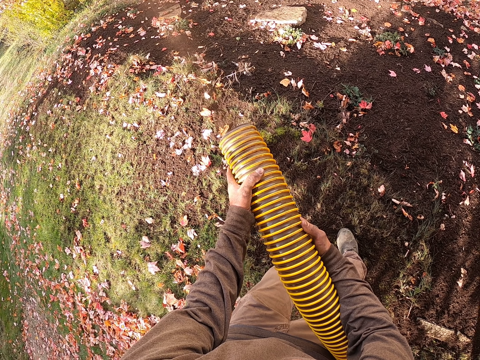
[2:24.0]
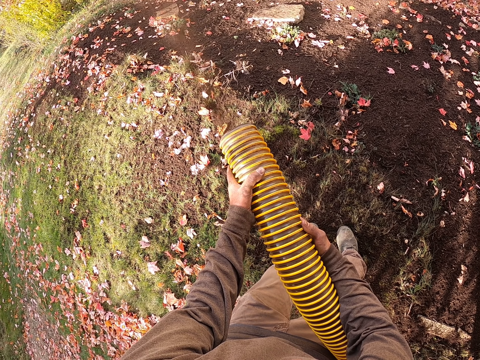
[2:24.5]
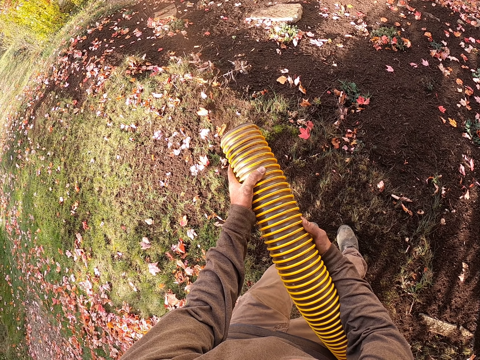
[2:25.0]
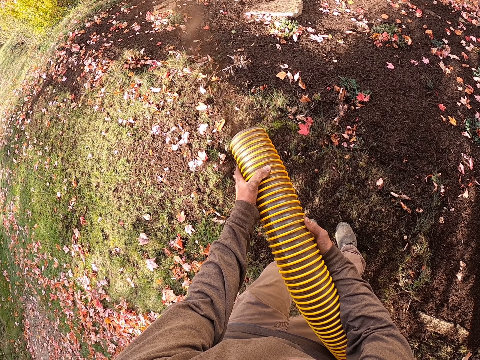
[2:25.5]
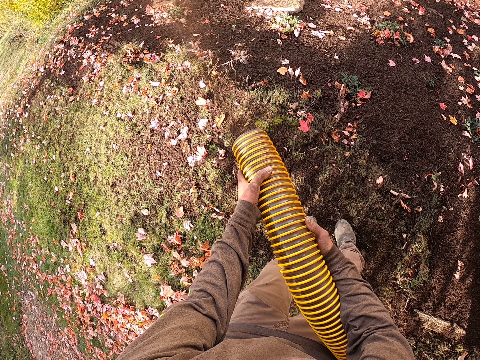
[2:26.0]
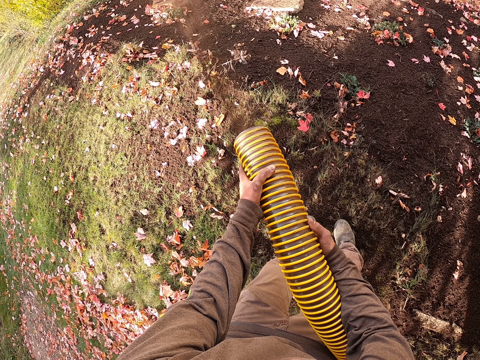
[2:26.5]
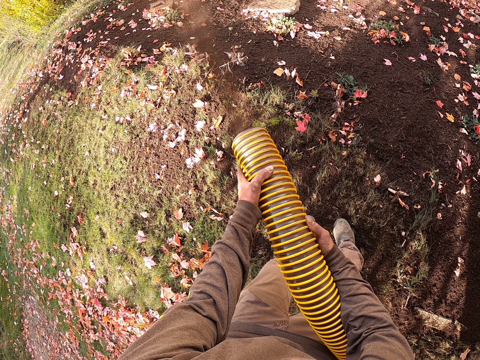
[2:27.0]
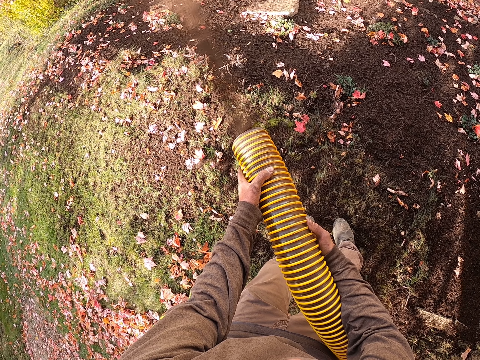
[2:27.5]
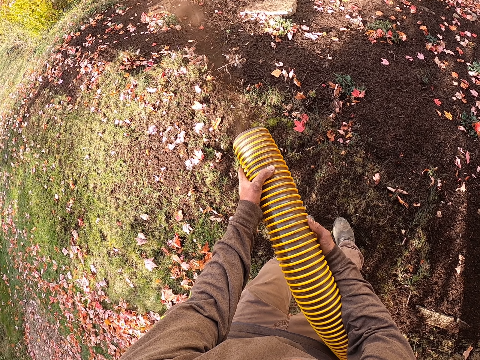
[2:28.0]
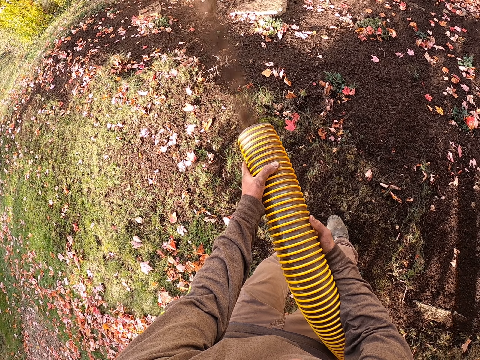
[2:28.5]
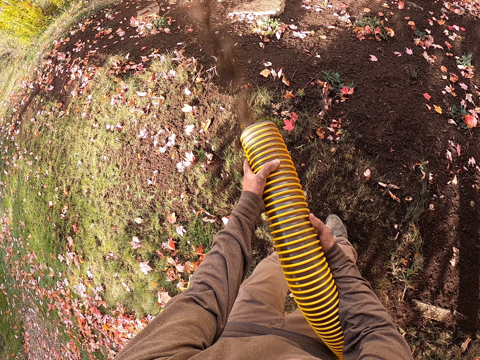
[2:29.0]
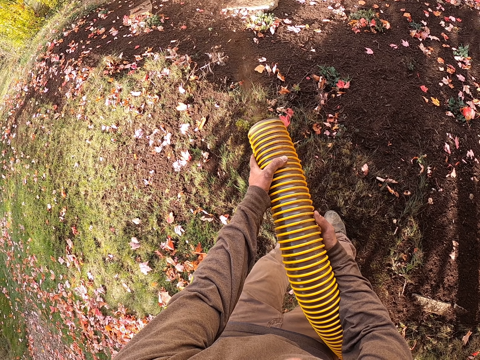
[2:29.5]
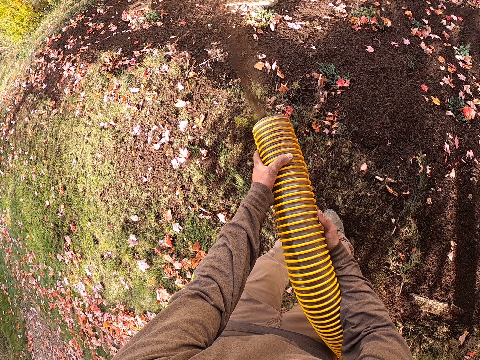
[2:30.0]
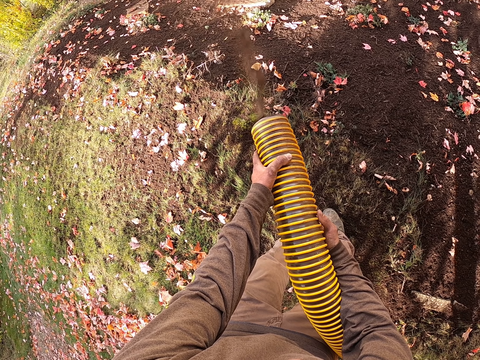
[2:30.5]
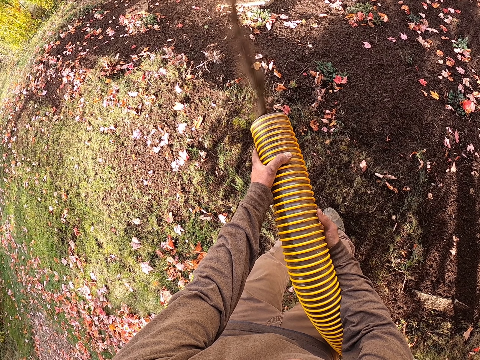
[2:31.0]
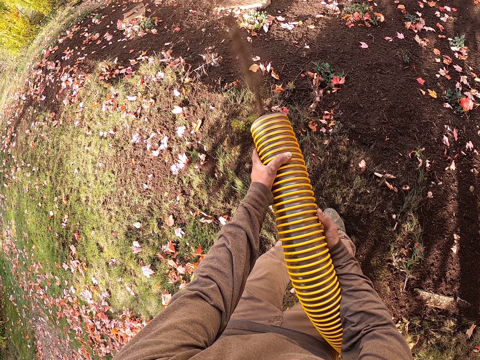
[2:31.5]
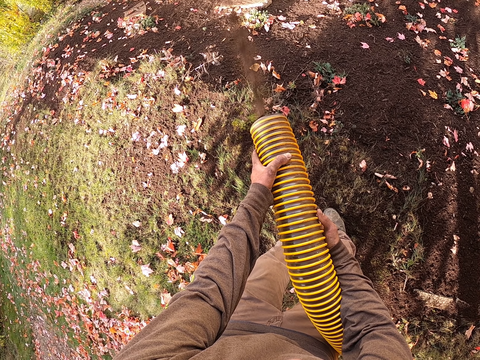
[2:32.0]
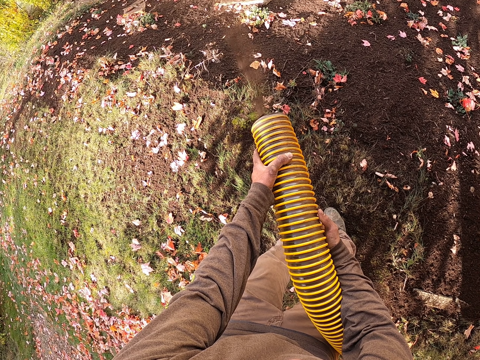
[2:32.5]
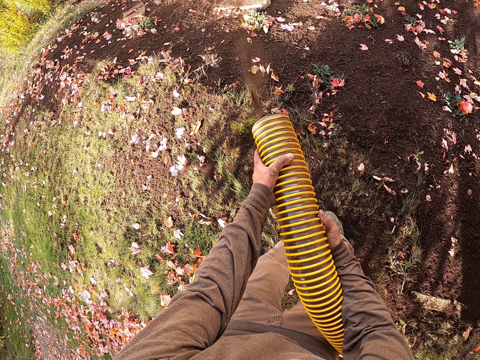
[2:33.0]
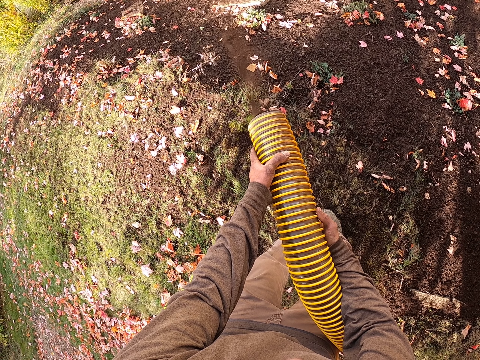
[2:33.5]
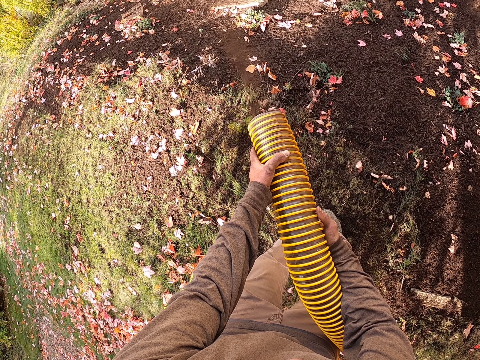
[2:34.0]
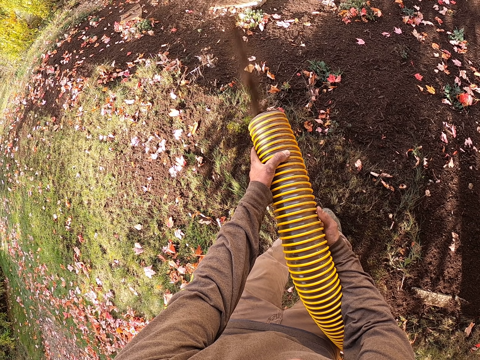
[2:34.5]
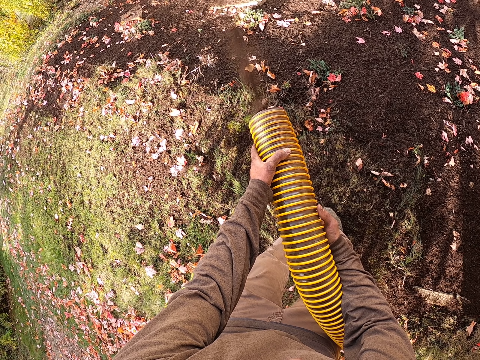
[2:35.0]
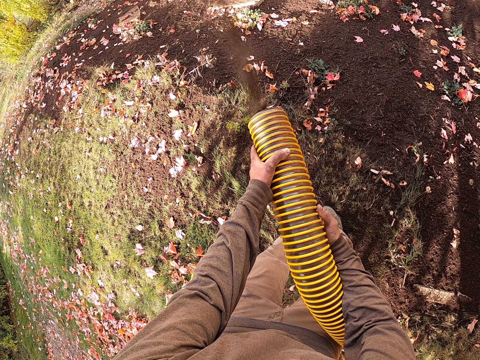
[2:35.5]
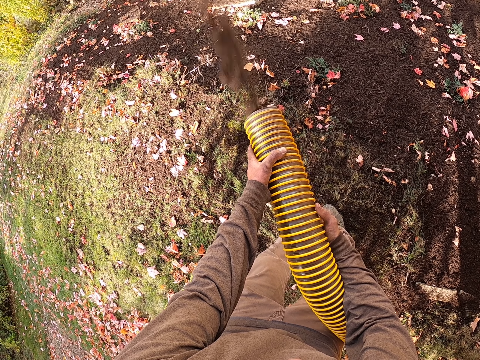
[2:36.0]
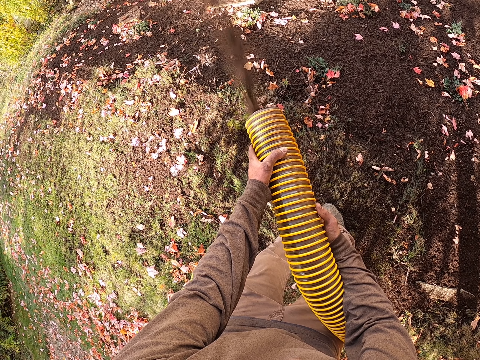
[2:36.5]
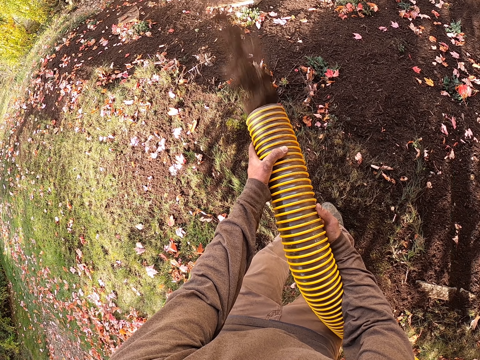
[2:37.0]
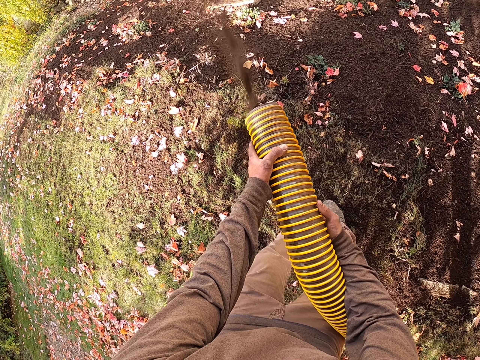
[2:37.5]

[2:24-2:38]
The camera wearer bends the hose pipe and sprays the sand on the garden ground.

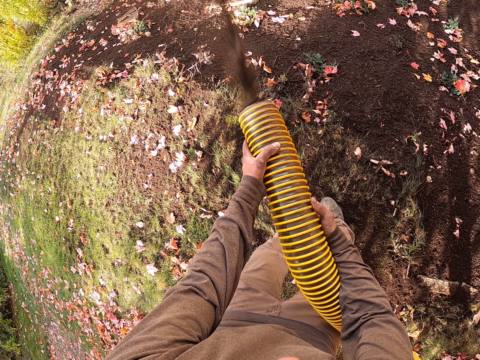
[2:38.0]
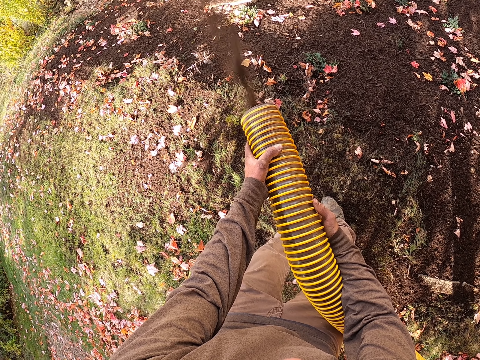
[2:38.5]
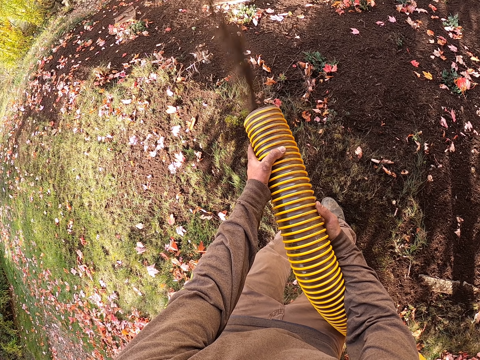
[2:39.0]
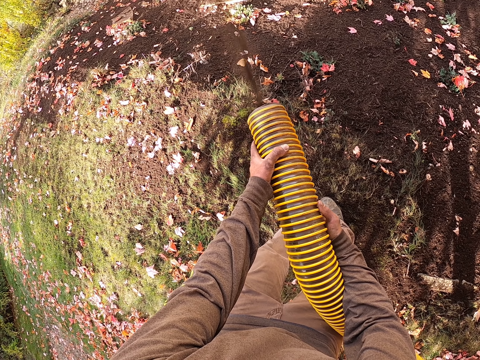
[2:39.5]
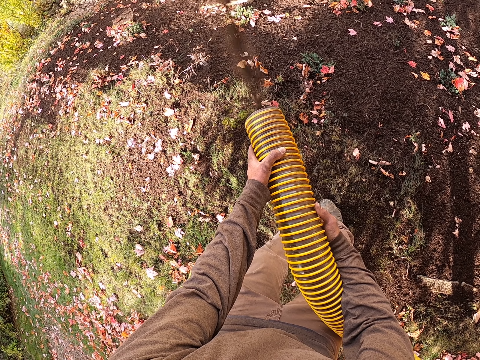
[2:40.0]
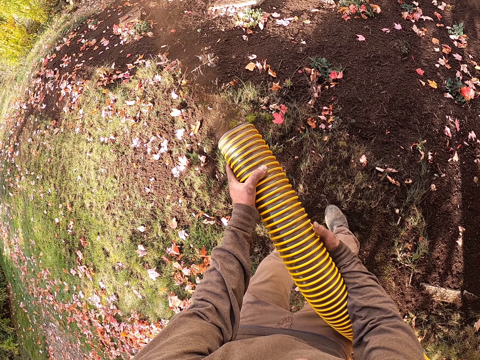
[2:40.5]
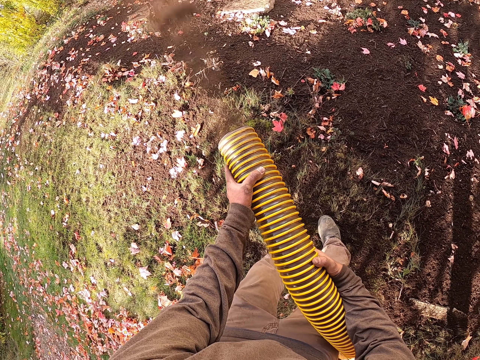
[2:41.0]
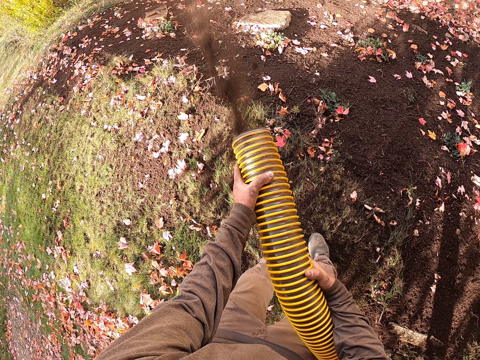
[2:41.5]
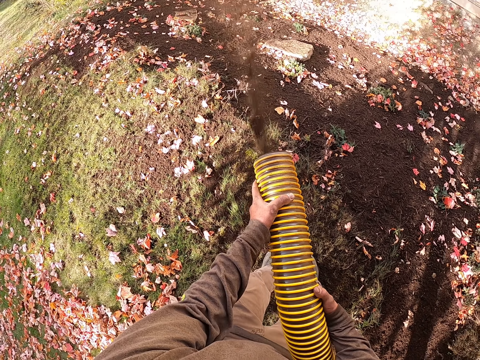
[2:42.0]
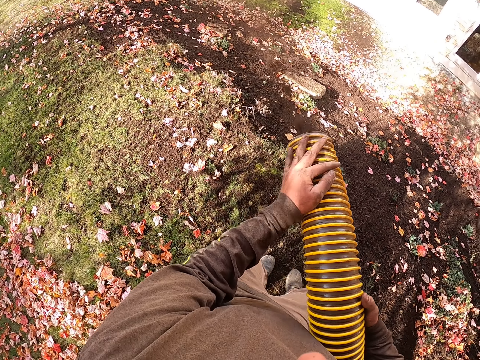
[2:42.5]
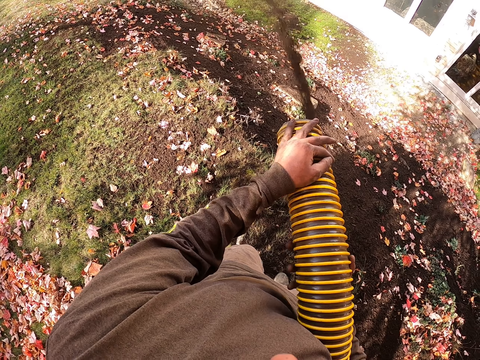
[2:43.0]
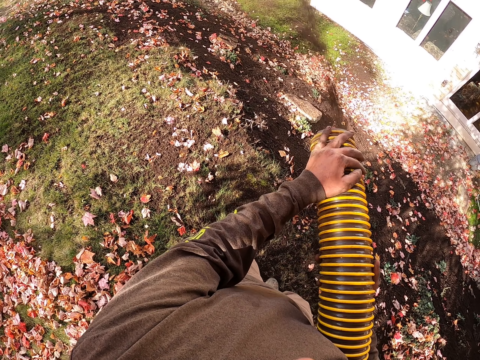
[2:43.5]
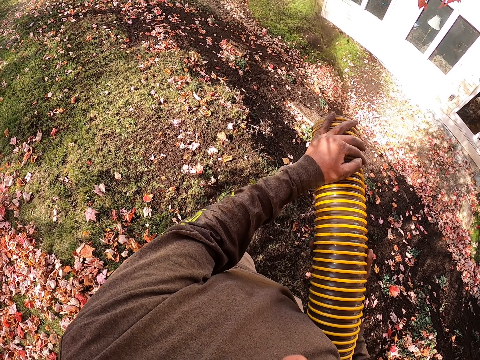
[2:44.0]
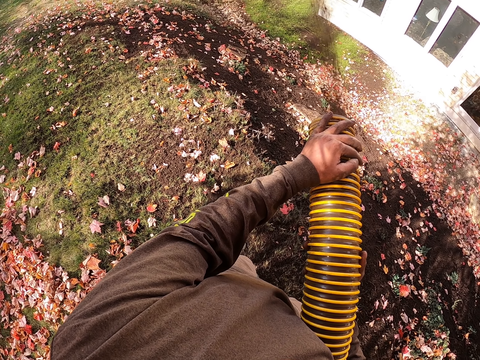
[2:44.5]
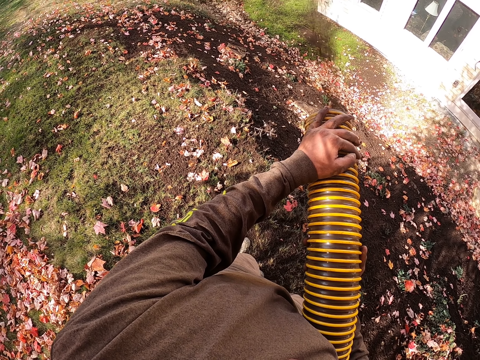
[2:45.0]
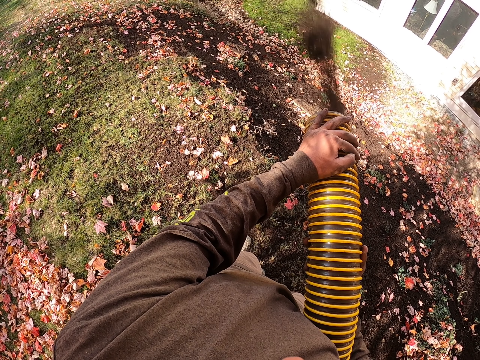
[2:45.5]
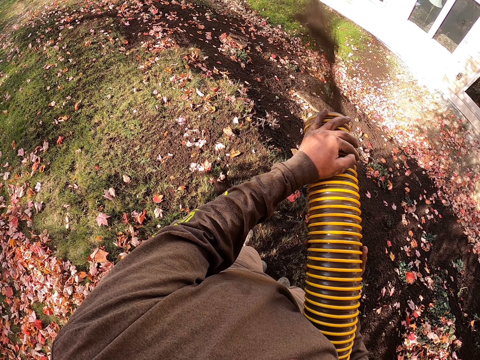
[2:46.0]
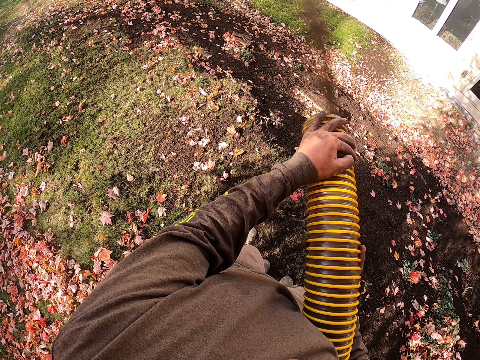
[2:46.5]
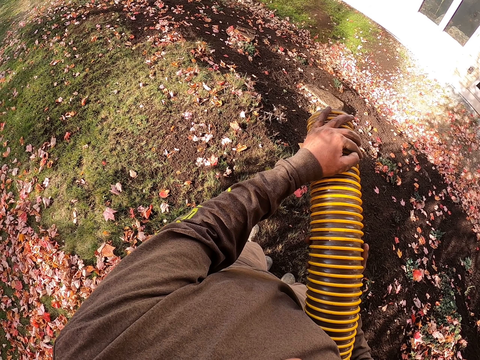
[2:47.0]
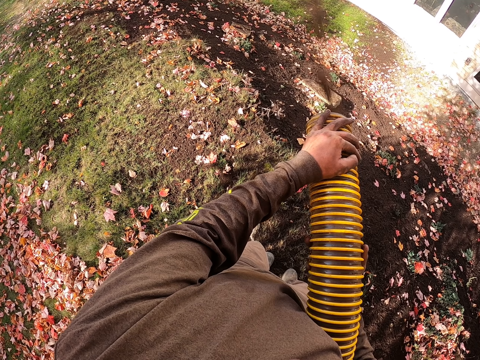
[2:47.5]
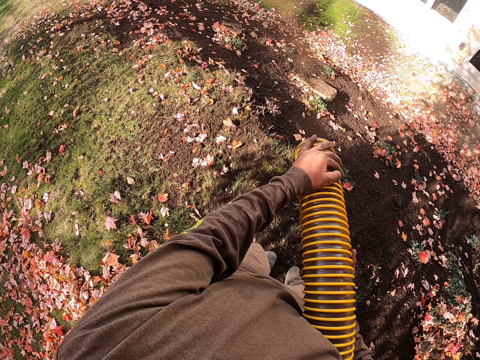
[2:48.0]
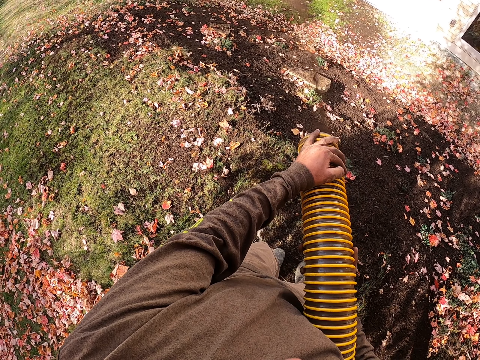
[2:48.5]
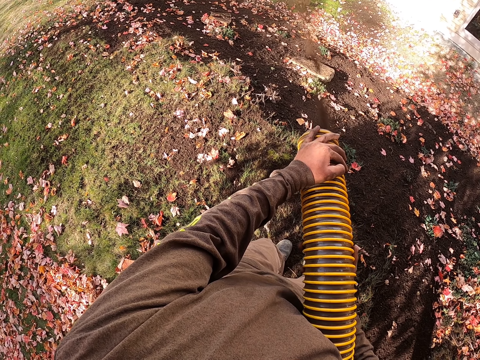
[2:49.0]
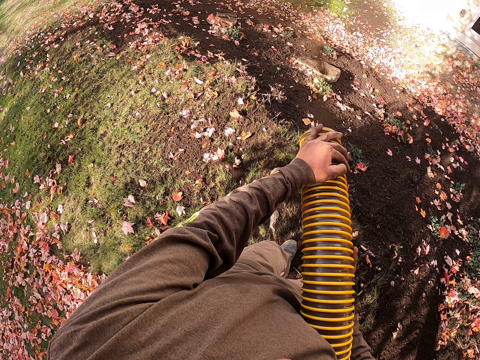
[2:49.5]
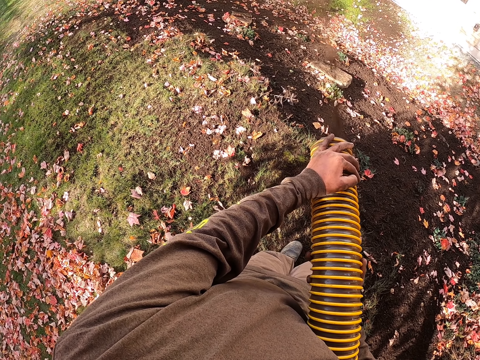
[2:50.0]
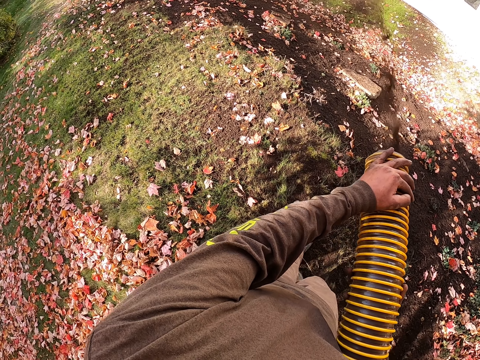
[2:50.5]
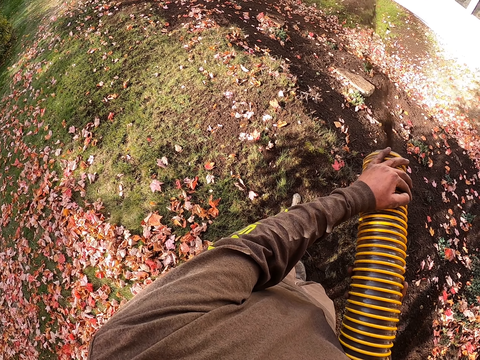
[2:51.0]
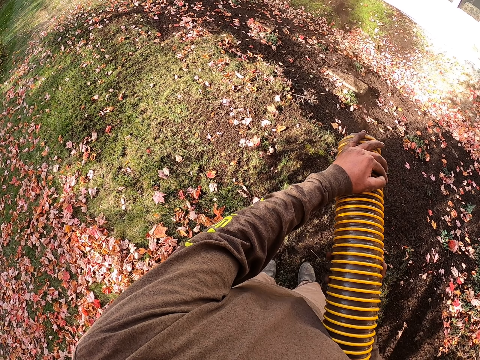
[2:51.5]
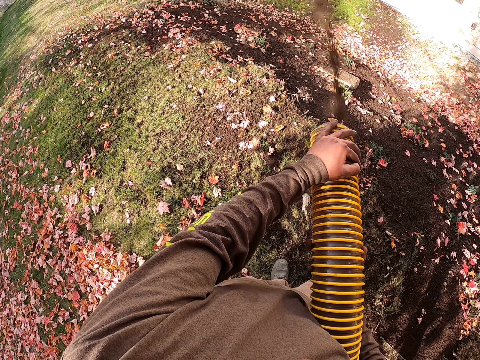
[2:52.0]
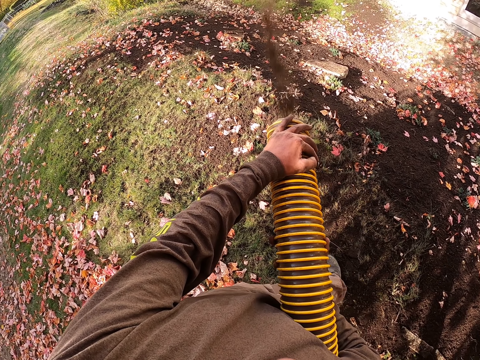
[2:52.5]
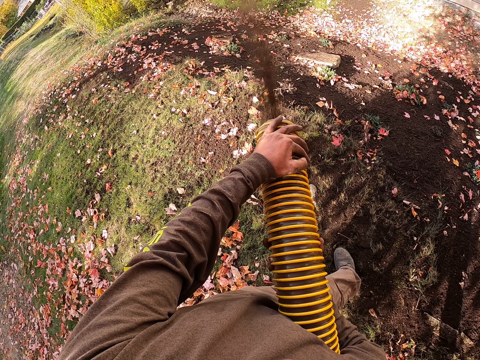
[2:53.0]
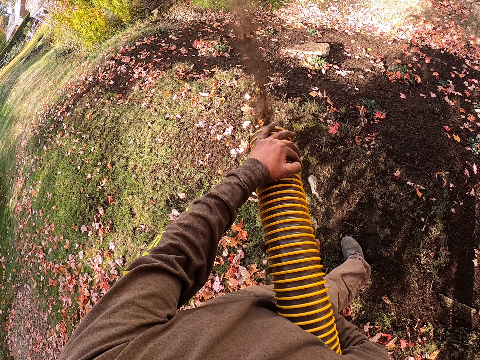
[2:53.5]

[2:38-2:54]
The camera wearer adjusts a hand and sprays the sand on the garden ground. They bend the hose pipe and spray the sand on the garden ground. They bend the hose pipe and spray the sand on the garden ground. They spray the sand on the garden ground again.
